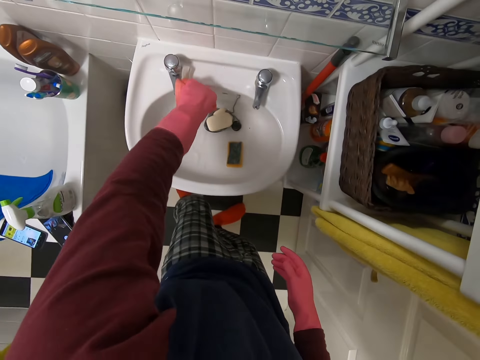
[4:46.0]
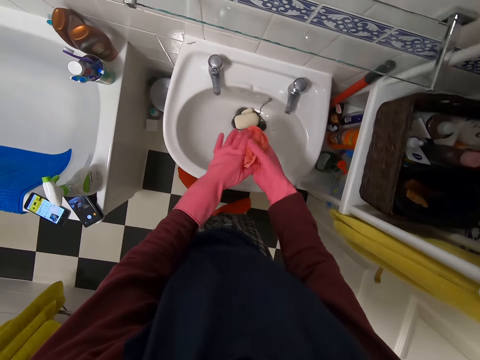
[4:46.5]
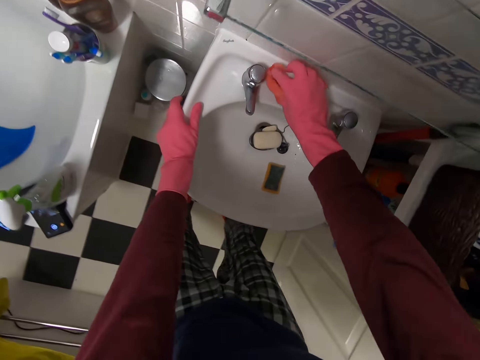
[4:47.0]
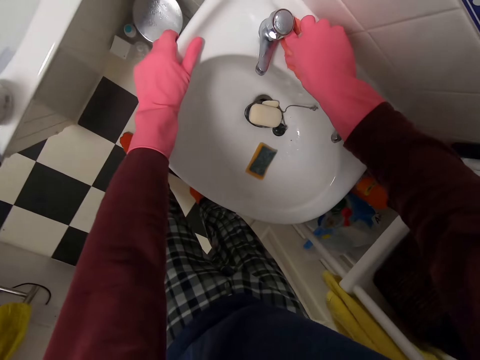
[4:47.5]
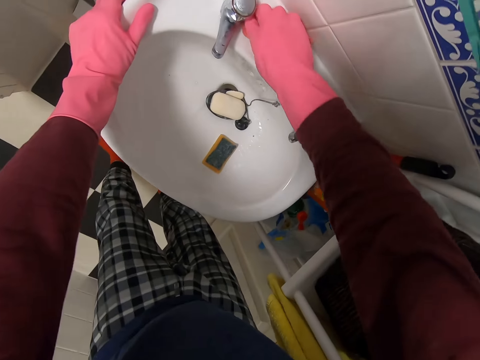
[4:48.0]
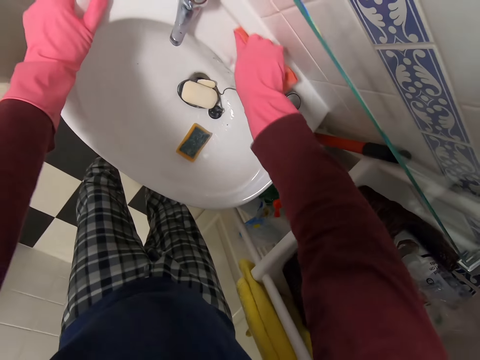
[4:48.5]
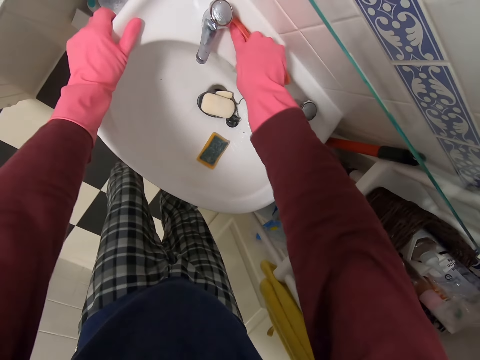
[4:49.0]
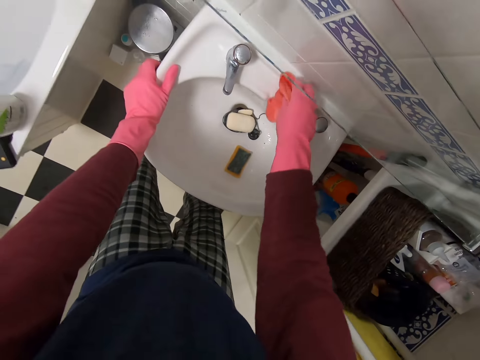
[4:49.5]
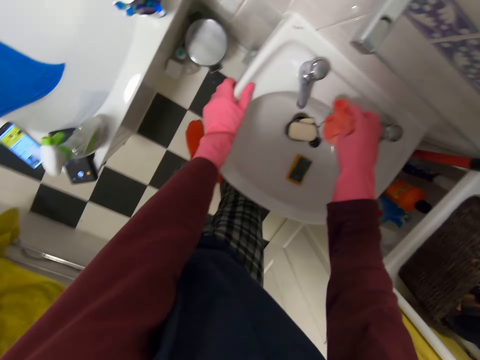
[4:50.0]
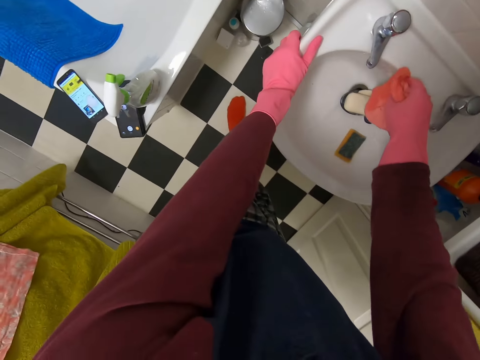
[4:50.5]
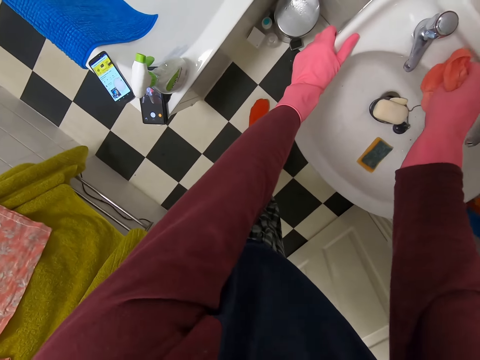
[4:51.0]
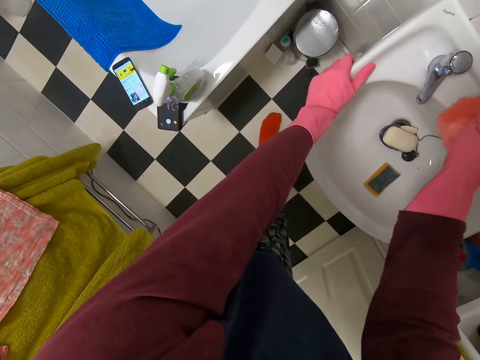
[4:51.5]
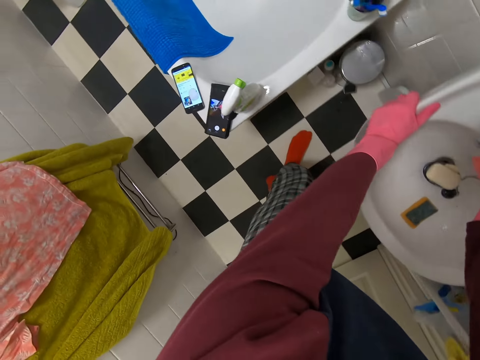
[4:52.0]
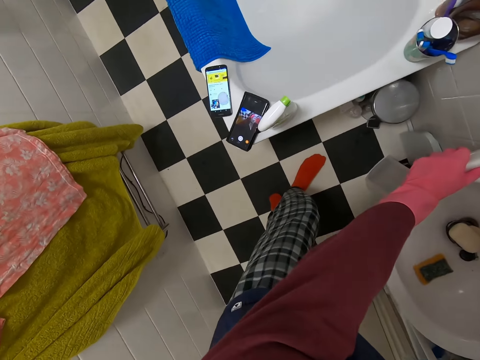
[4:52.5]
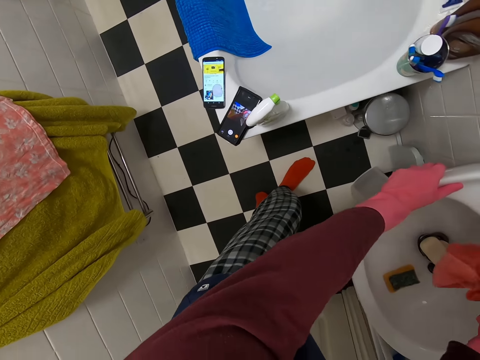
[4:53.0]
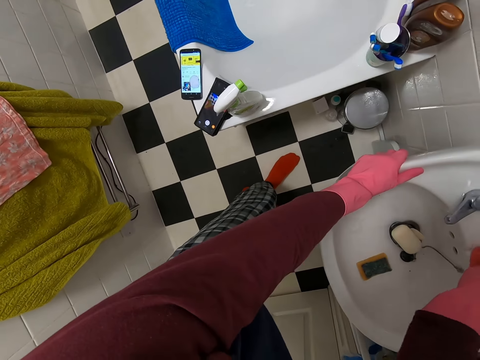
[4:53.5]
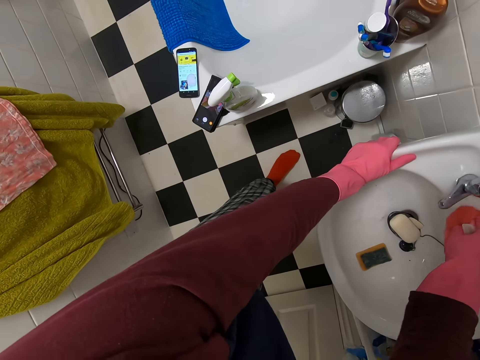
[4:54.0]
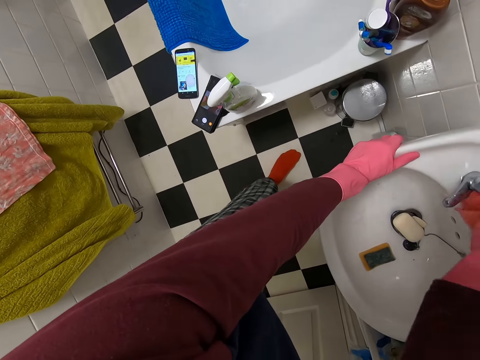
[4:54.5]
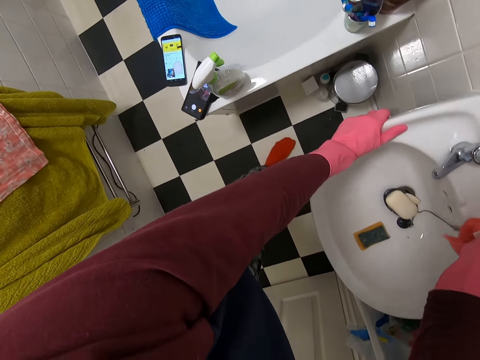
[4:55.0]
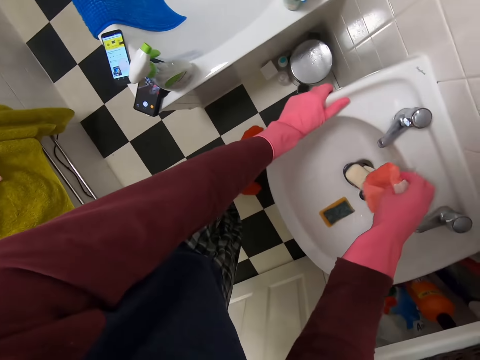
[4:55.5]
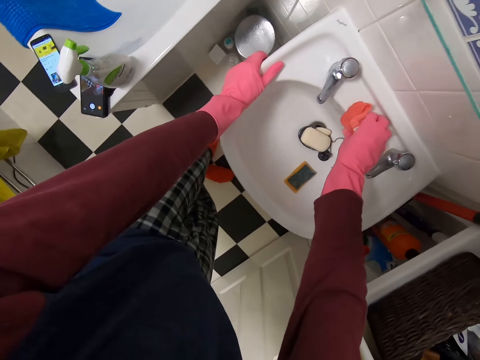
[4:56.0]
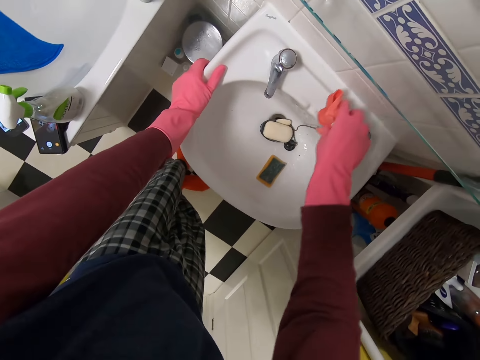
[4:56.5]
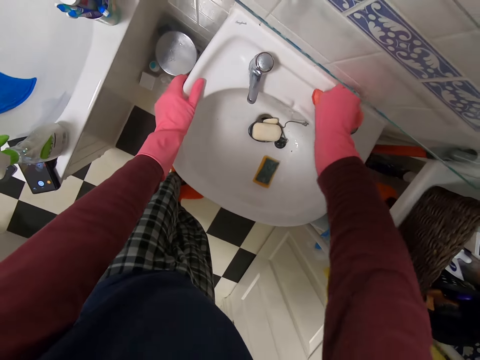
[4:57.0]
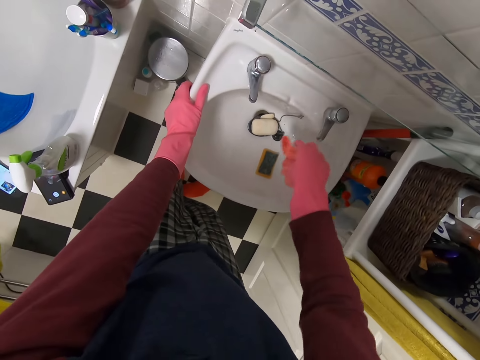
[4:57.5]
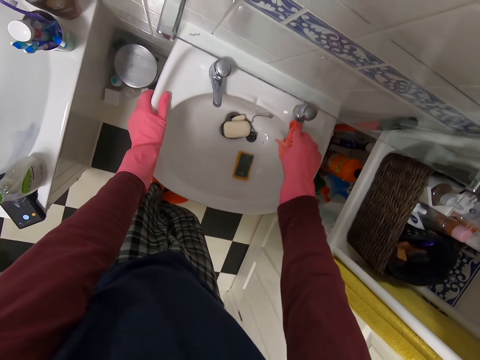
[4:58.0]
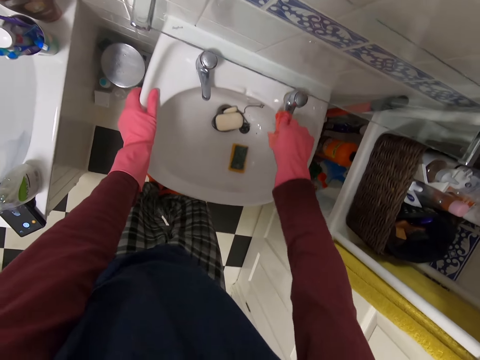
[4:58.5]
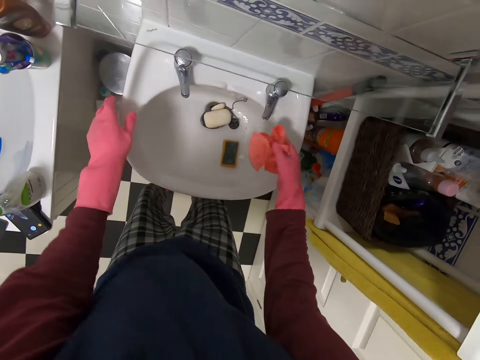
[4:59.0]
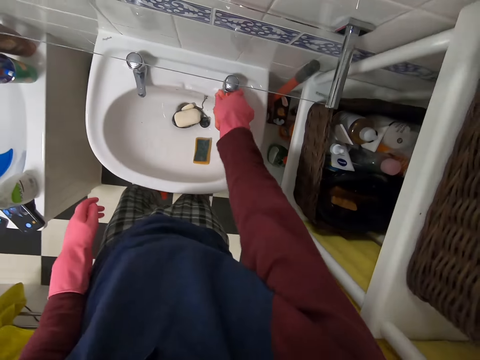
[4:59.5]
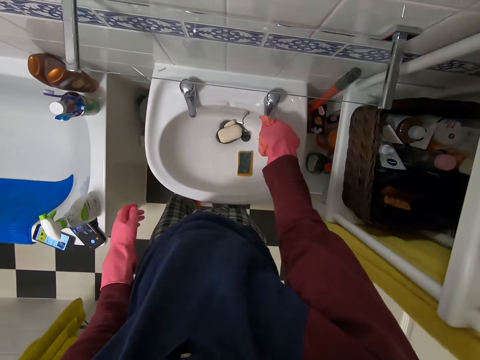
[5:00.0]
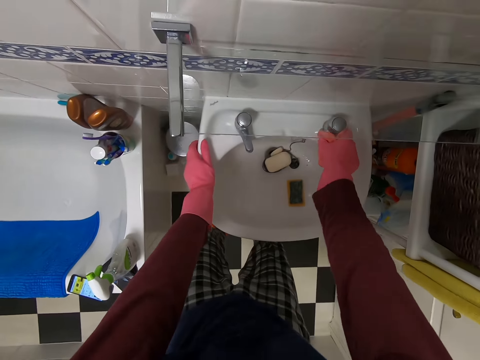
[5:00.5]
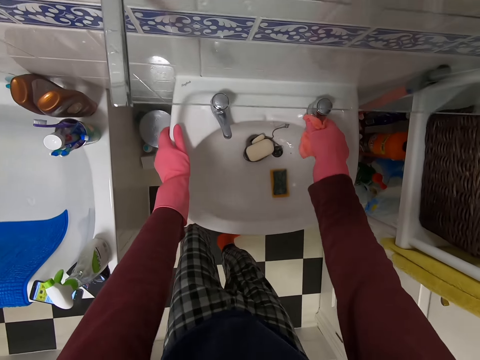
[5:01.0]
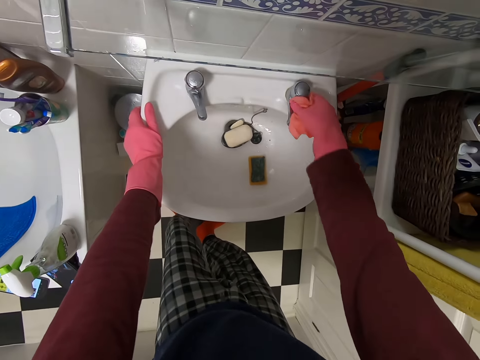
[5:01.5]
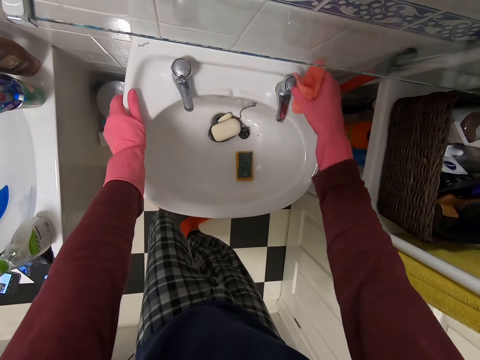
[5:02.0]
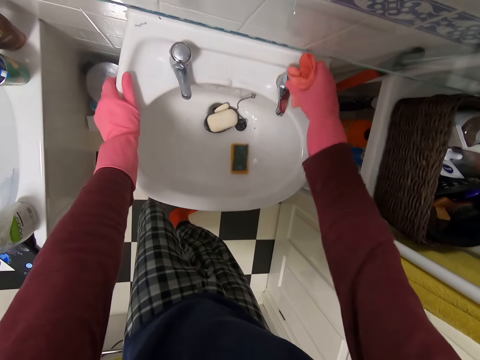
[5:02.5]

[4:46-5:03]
The camera wearer moves the rag to the right hand. They wipe the sink. They look at the phone. They wipe the sink. They wipe the tap.

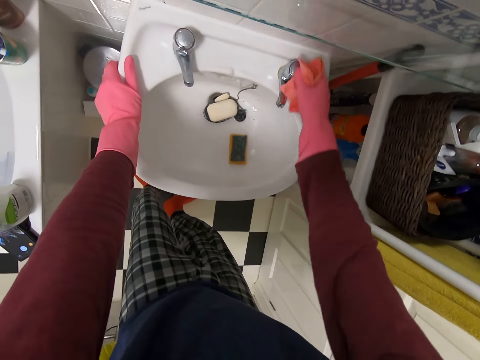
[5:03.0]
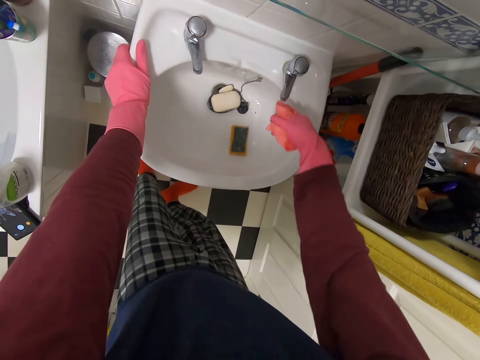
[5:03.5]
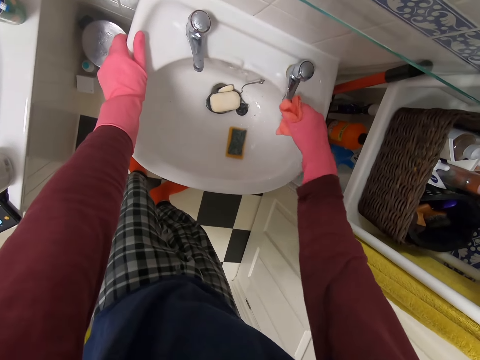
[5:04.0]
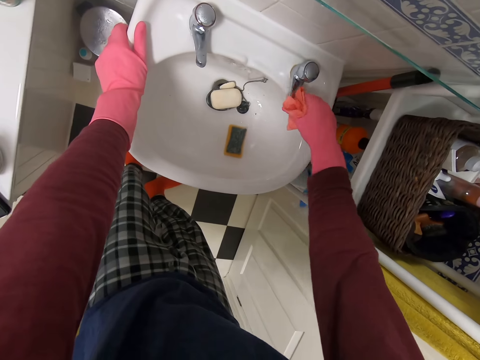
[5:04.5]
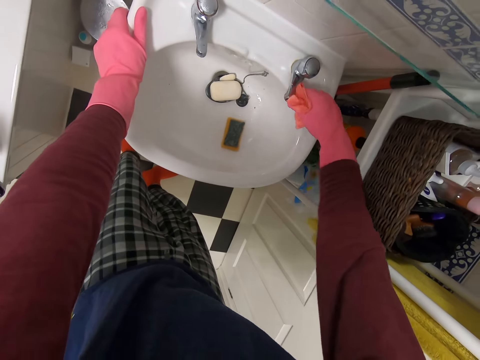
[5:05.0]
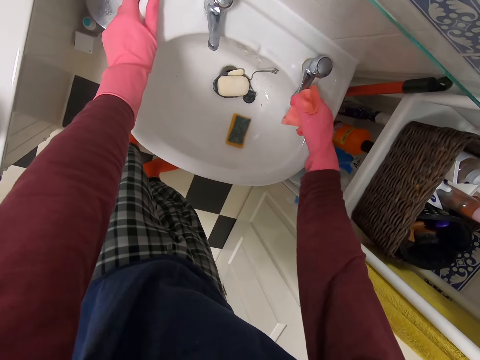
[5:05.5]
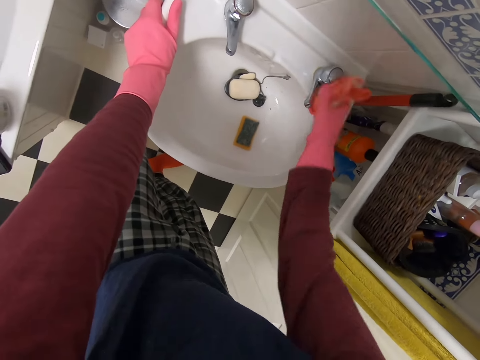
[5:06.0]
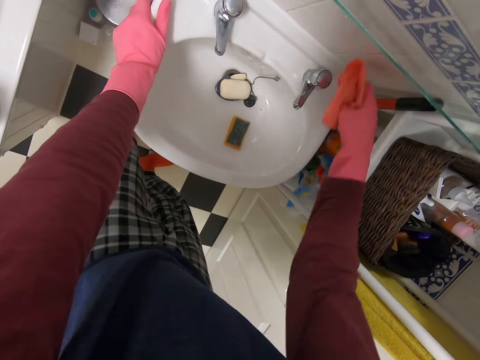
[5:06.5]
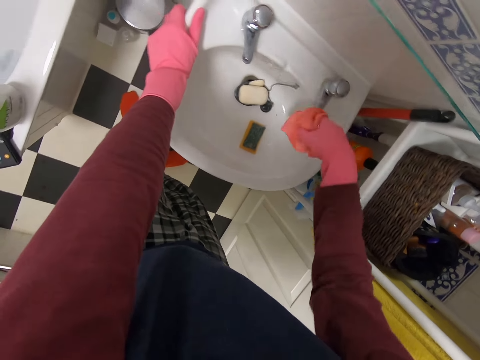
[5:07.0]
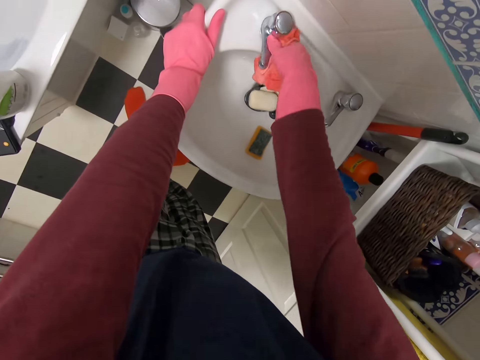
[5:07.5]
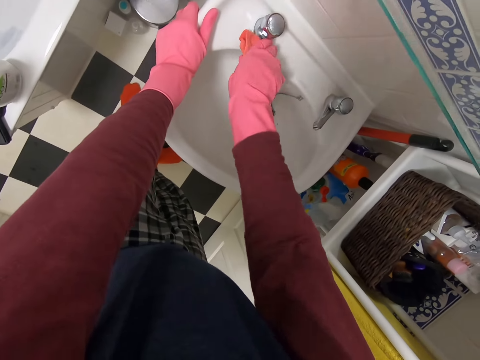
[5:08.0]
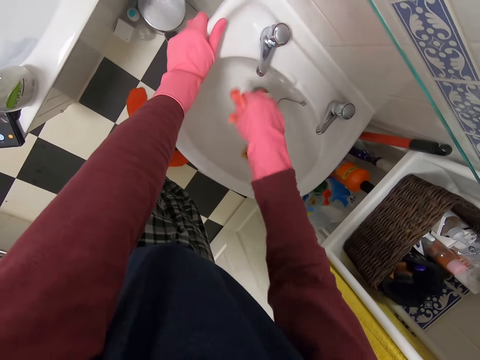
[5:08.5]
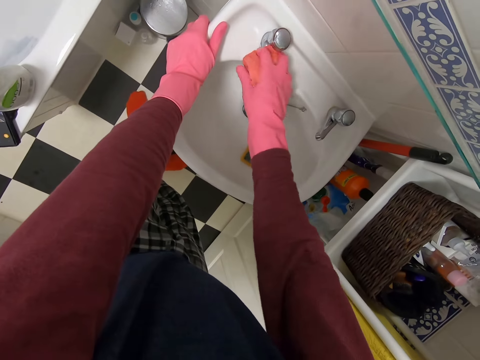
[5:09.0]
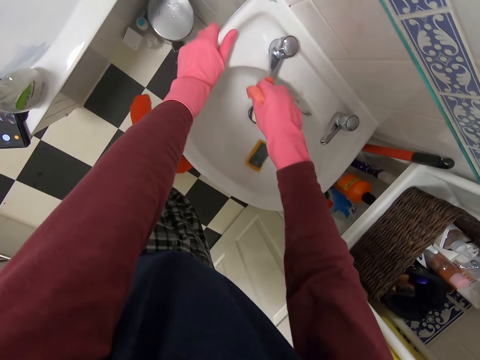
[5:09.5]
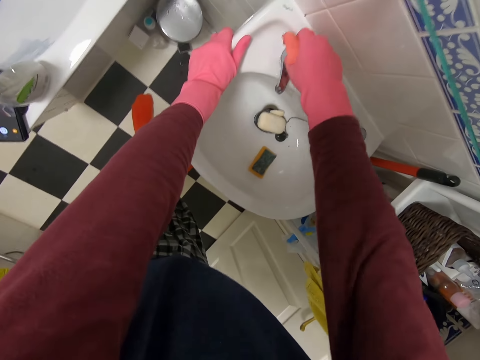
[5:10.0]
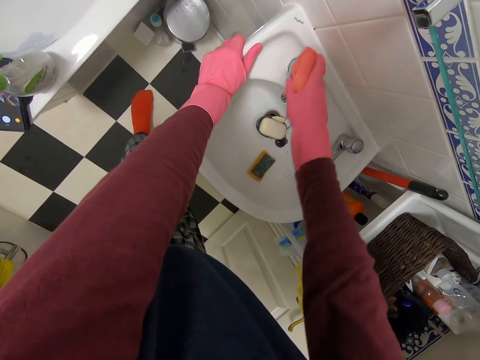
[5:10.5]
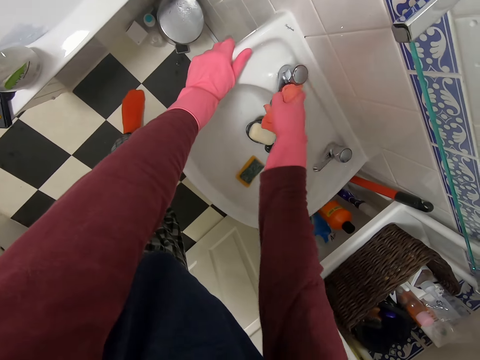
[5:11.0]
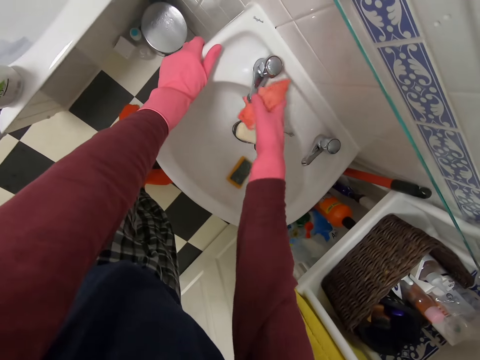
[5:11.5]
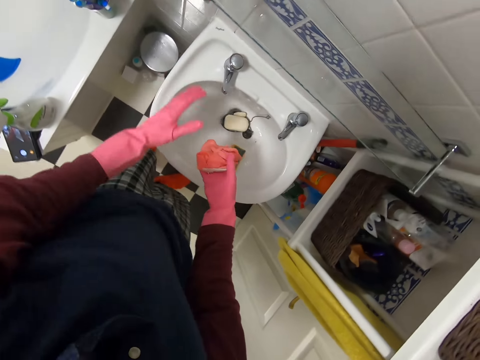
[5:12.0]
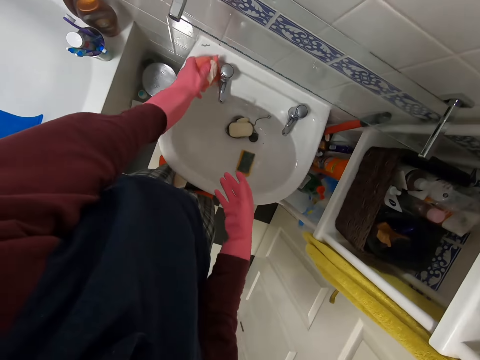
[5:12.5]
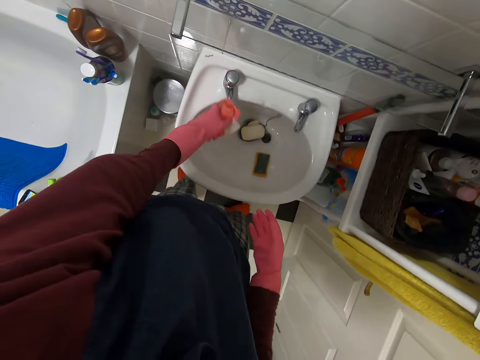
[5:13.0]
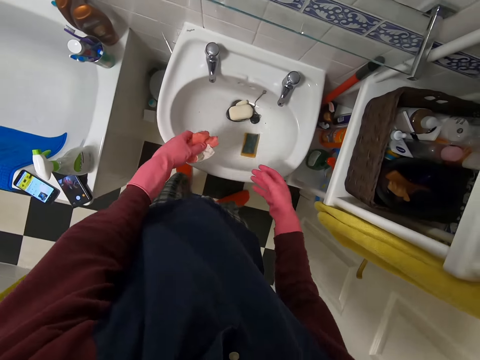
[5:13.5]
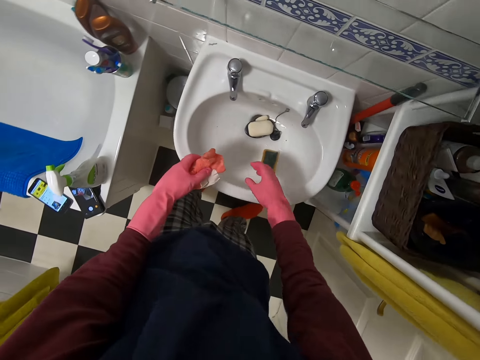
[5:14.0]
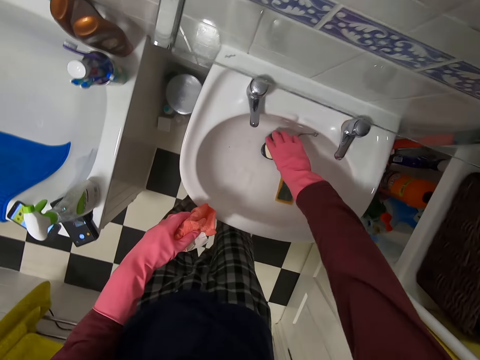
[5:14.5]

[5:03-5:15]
The camera wearer moves the rag to the left hand. They stop wiping the tap. They wipe the sink.
